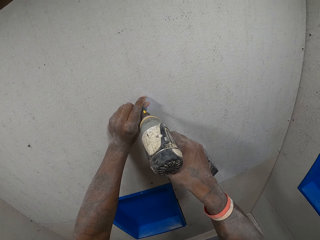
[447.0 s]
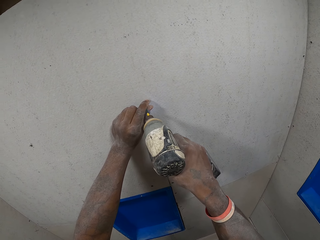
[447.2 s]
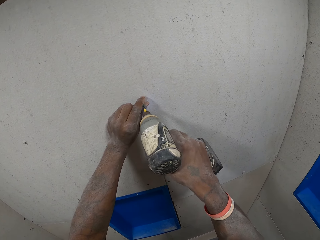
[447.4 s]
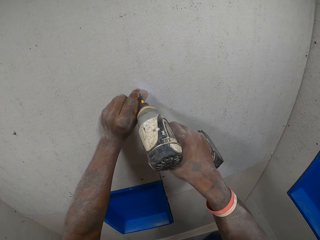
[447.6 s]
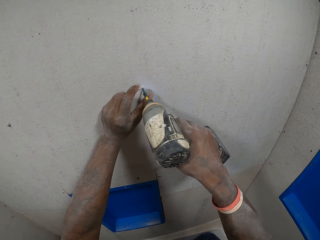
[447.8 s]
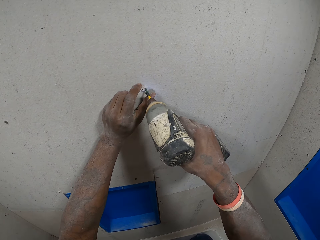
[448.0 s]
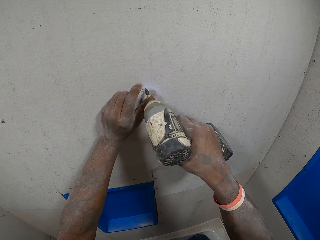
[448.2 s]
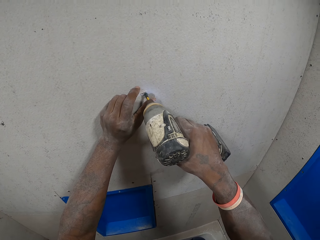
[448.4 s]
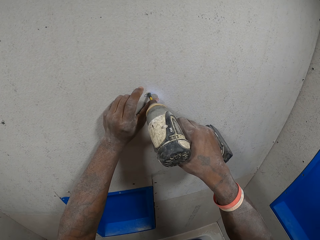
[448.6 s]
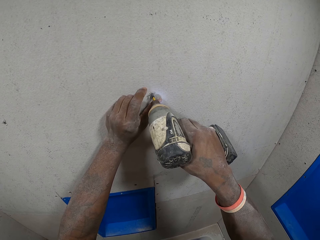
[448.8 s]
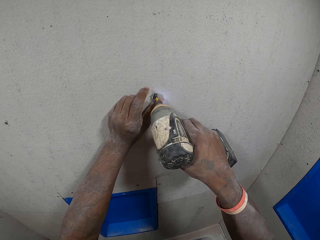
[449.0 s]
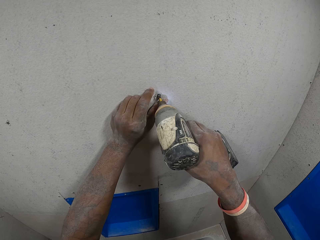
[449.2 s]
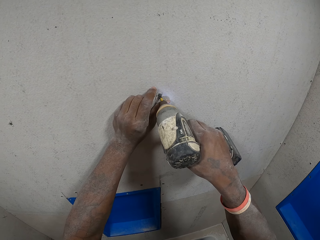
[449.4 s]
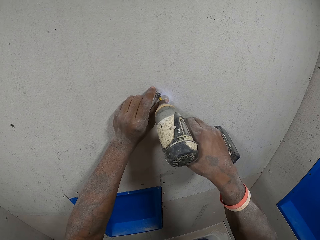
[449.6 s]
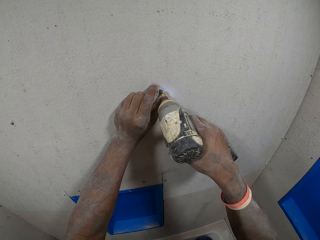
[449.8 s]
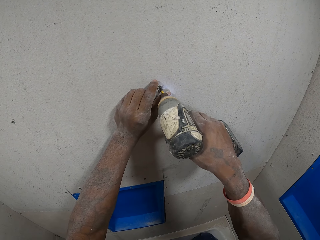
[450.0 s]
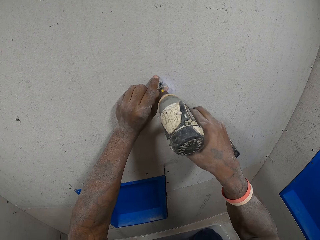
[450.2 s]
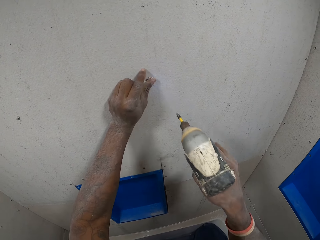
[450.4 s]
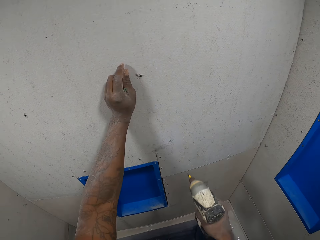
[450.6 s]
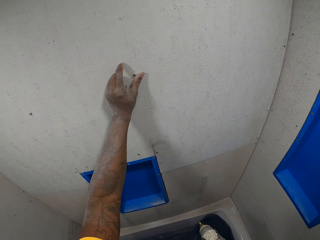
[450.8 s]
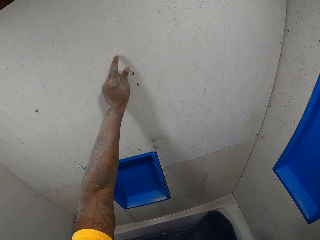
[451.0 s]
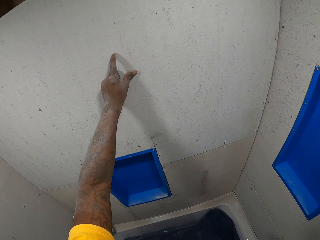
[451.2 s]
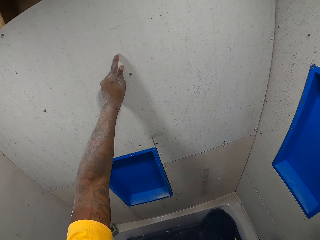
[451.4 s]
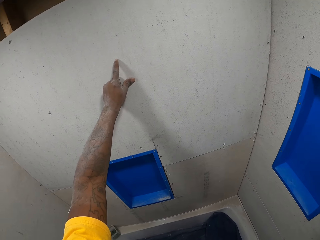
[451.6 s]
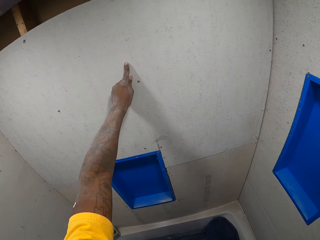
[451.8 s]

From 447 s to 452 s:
The camera wearer wipes off the drilled point on the cardboard wall with his left hand, with his finger.

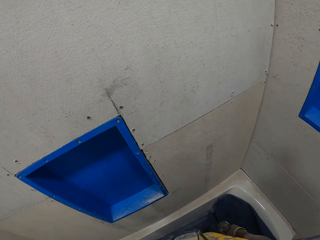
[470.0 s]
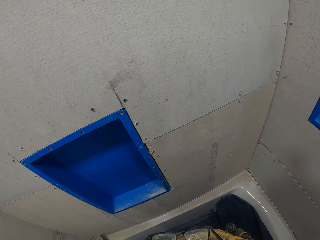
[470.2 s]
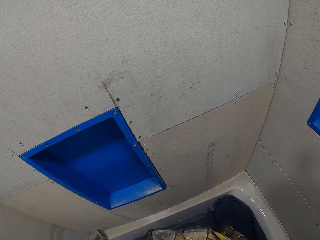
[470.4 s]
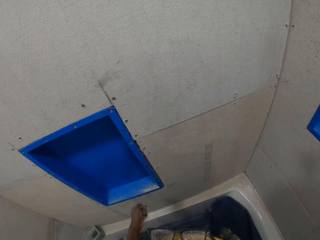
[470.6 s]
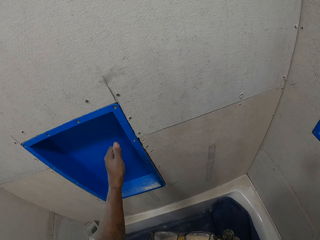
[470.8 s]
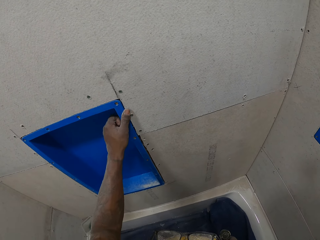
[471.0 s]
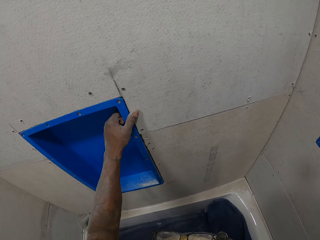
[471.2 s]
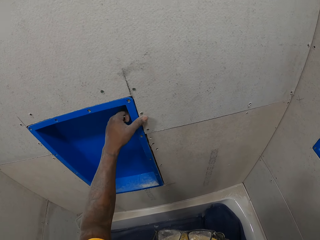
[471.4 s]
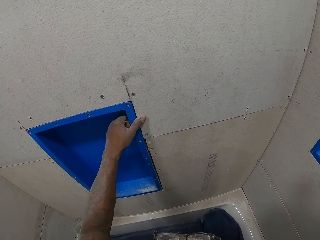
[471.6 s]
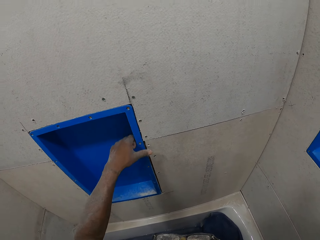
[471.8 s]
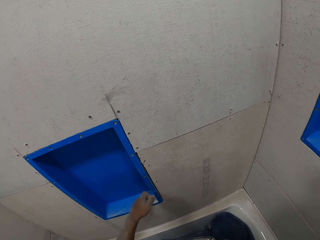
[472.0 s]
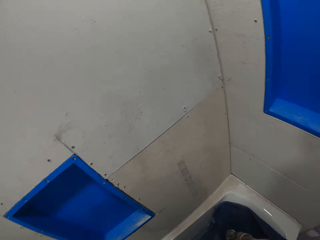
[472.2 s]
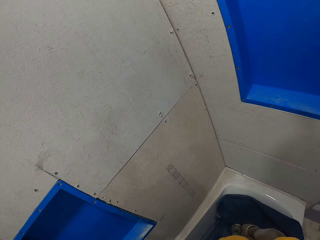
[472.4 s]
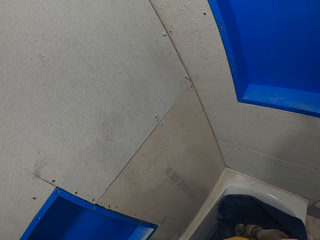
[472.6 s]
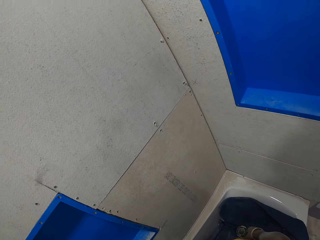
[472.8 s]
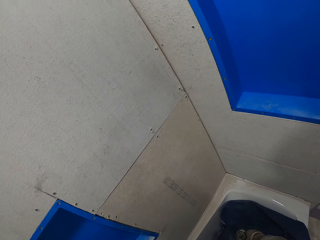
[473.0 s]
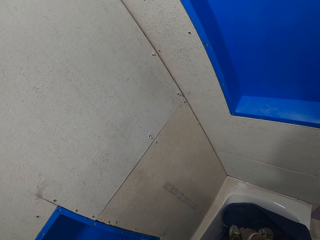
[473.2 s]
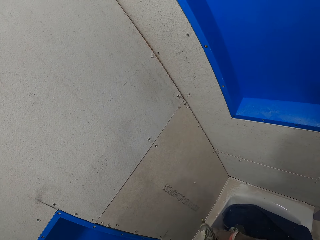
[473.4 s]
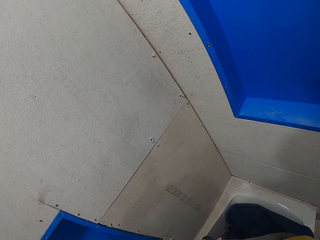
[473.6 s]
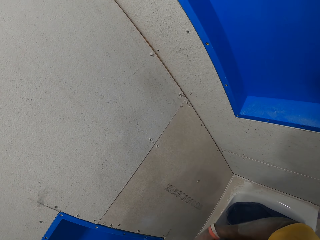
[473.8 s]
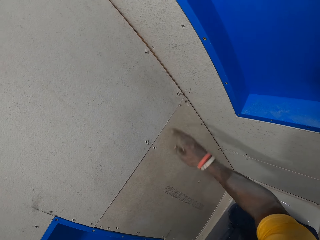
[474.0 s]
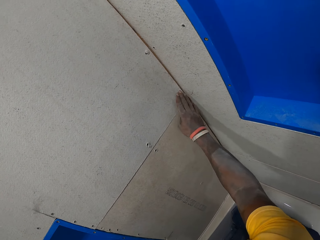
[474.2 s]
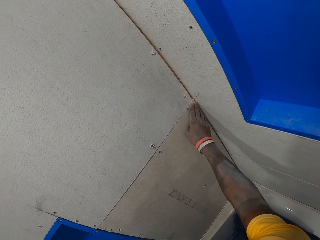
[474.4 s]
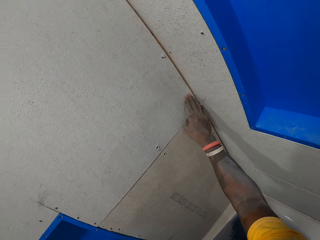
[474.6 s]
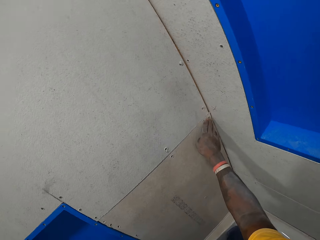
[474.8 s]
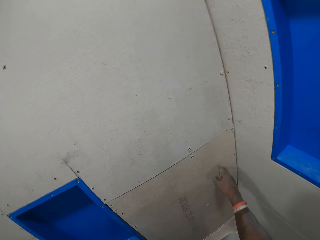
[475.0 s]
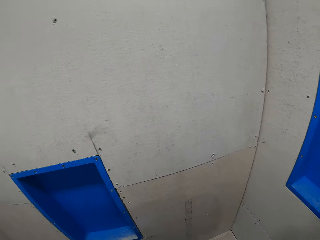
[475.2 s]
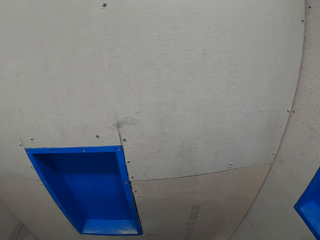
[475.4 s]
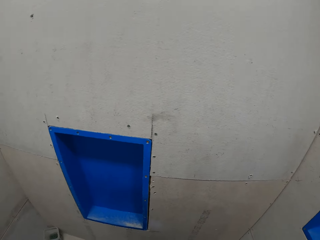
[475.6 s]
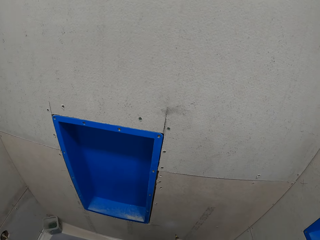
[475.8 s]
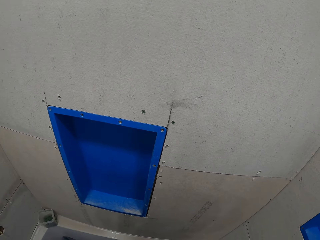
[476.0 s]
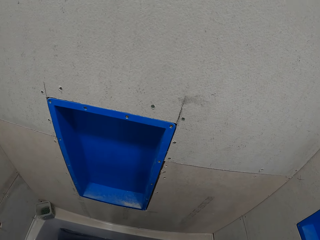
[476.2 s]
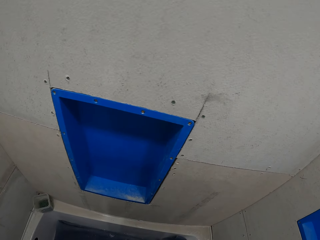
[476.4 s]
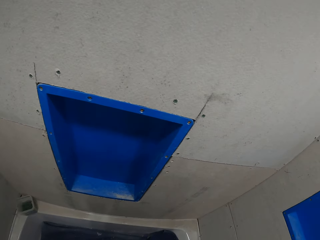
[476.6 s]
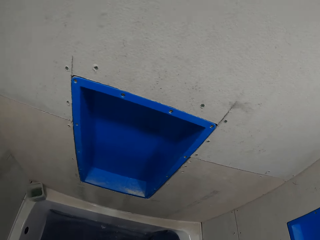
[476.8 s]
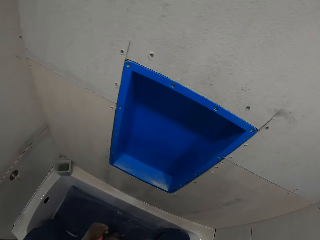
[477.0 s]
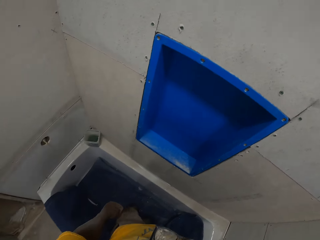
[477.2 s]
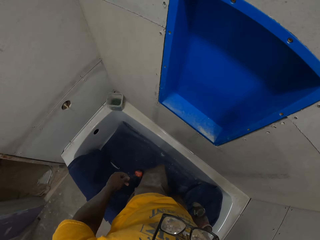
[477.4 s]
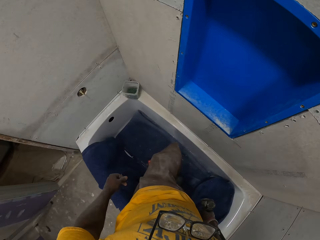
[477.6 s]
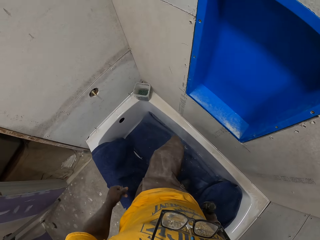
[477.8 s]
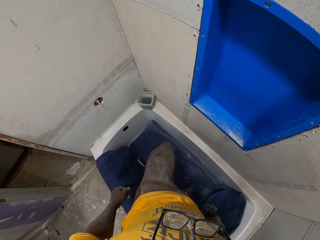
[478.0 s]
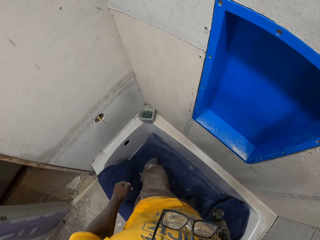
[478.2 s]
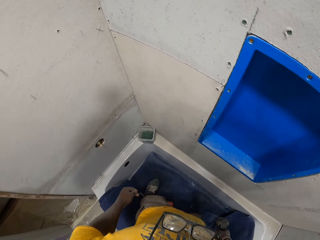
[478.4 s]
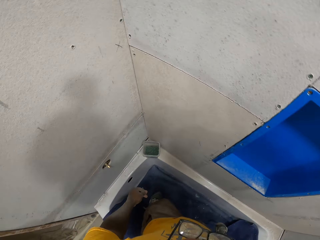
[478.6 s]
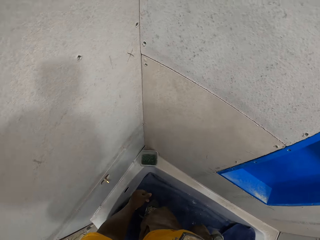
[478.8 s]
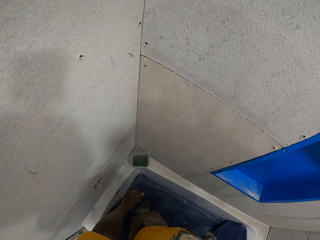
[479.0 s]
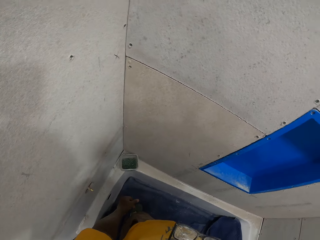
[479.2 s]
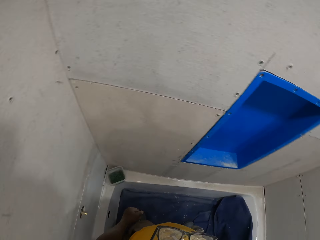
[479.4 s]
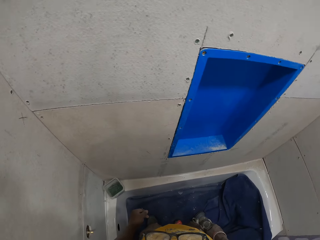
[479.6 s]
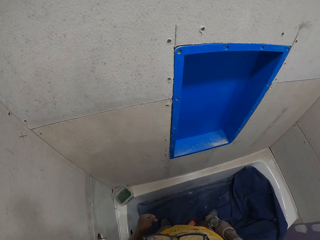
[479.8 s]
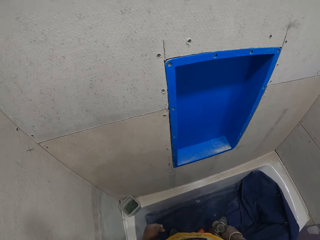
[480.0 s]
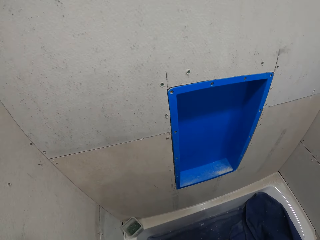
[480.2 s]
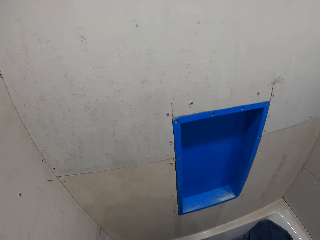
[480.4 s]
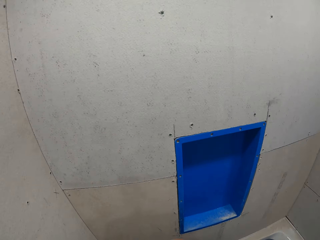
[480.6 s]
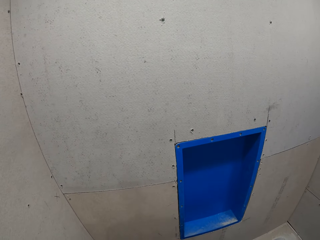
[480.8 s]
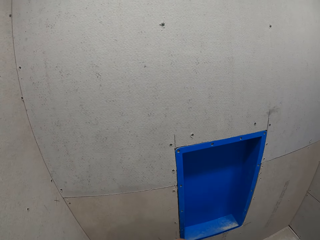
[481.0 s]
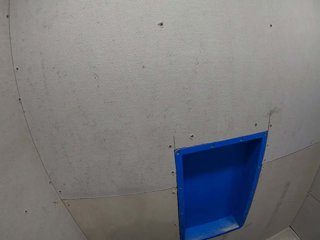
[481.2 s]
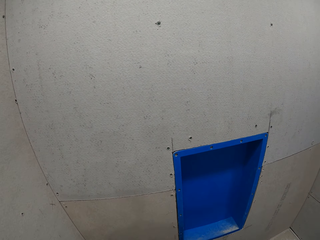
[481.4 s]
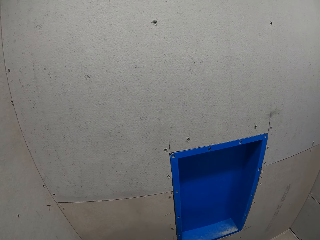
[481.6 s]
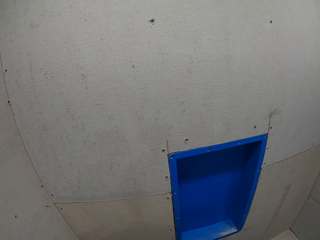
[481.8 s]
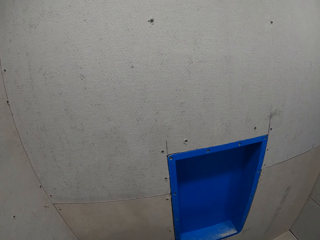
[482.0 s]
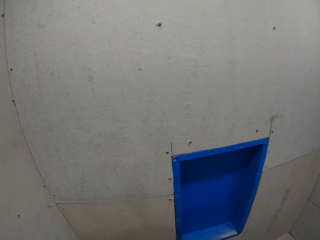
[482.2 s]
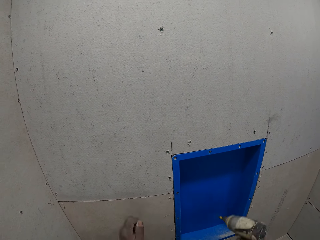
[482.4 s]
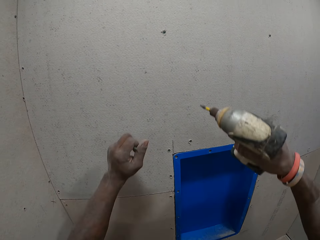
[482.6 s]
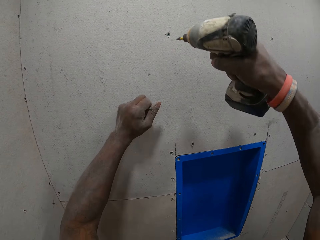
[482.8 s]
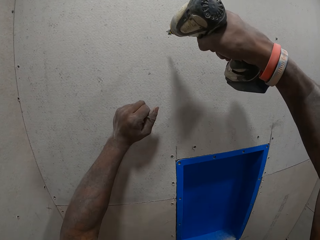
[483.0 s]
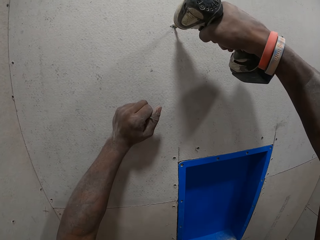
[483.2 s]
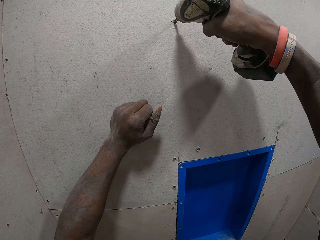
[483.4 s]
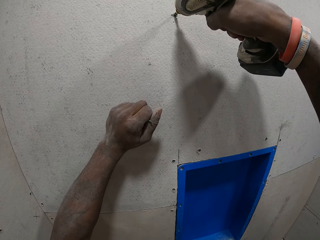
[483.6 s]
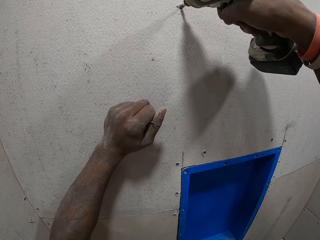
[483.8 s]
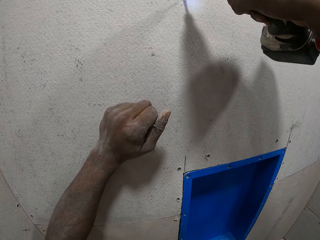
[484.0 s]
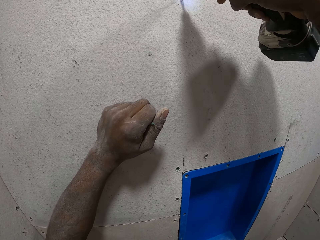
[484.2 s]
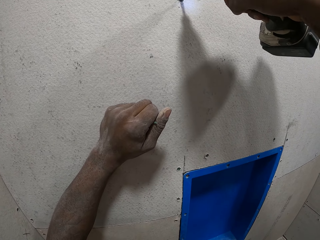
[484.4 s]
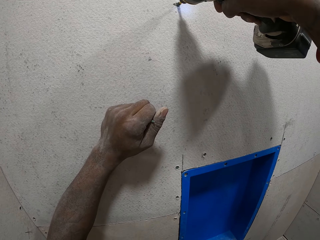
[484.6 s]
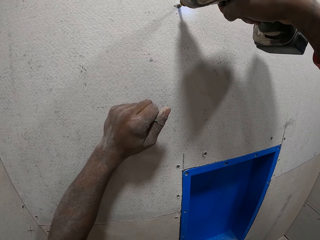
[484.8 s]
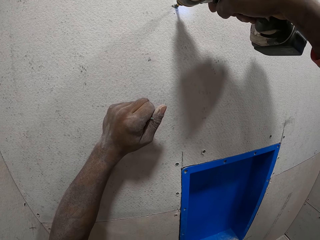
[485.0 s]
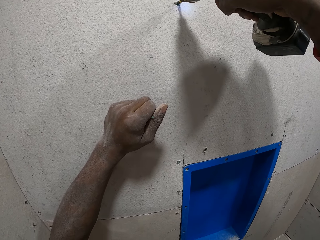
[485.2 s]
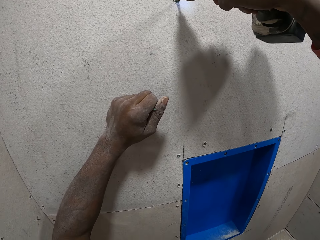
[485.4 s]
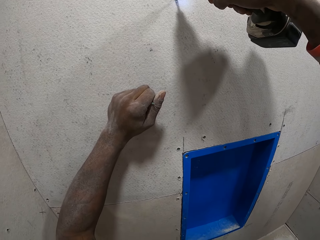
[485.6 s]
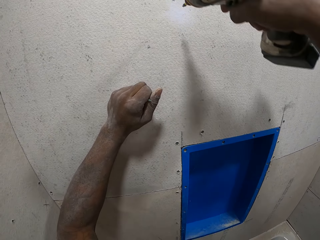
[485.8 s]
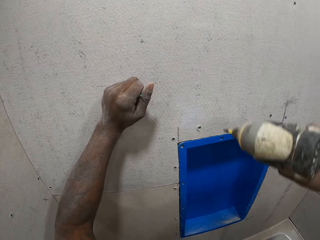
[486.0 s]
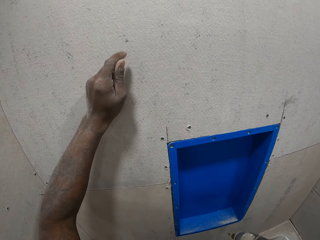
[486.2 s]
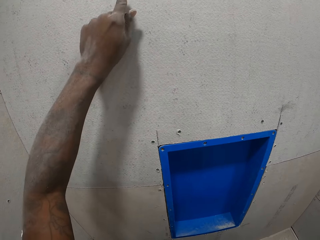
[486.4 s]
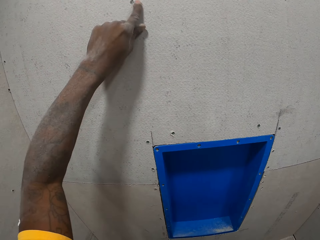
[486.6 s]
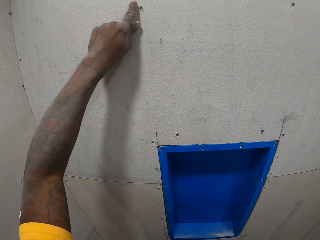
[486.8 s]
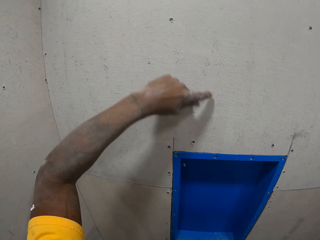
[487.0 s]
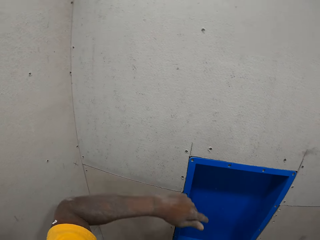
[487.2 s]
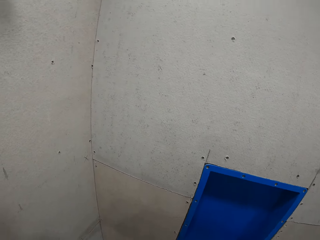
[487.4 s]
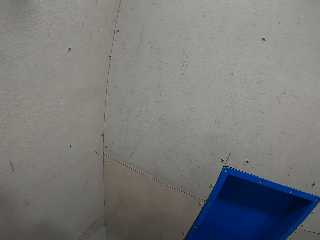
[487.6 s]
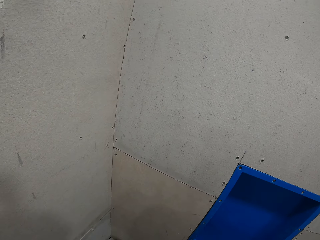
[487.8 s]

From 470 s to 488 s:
The camera wearer wipes the cardboard wall with his finger. He stares at the cardboard wall. He wipes the cardboard wall with his fingers. He looks around the house. He stares at the cardboard wall. He moves around the house. He stares at the cardboard wall. He puts his left hand on the cardboard wall. He drills a screw on the bathroom wall with the electric drill on his right hand. He wipes off the drilled point on the cardboard wall with his left hand, with his finger.
